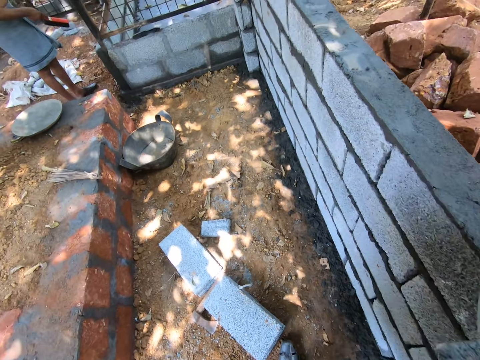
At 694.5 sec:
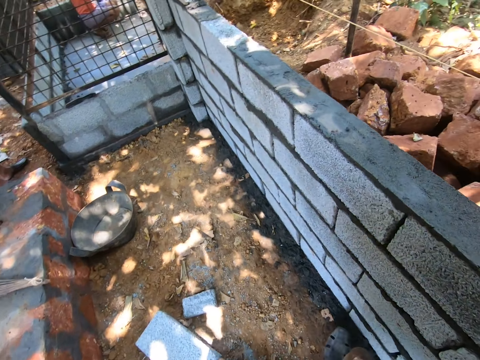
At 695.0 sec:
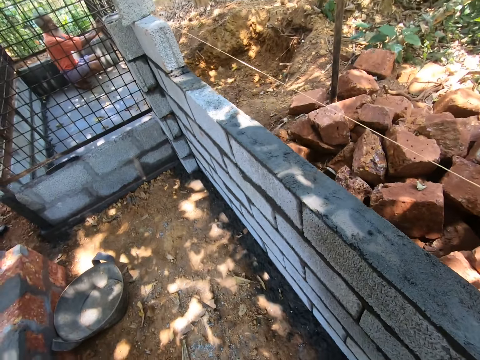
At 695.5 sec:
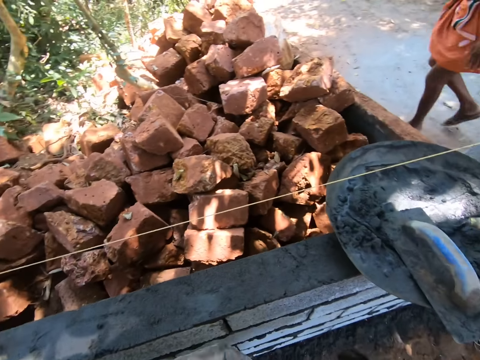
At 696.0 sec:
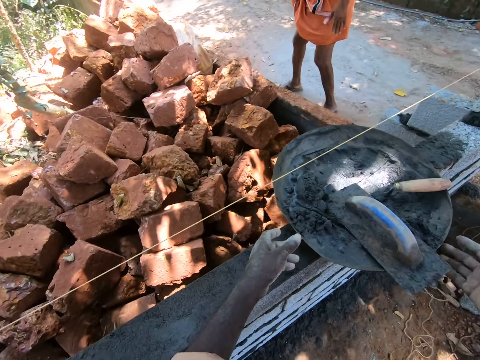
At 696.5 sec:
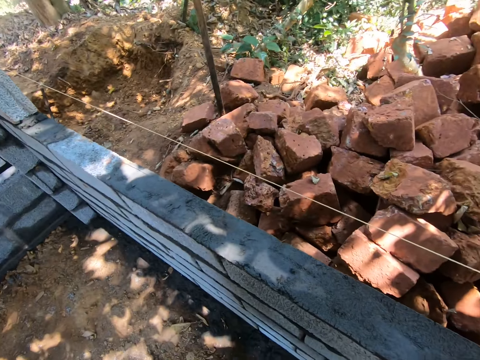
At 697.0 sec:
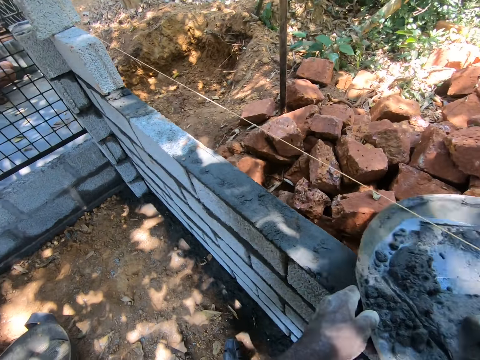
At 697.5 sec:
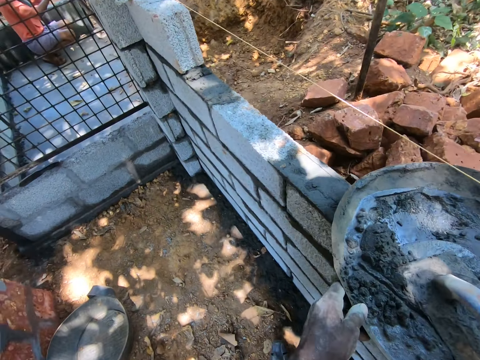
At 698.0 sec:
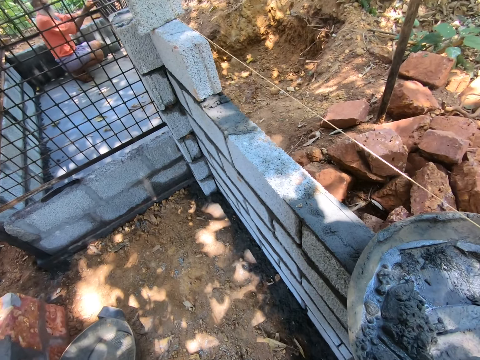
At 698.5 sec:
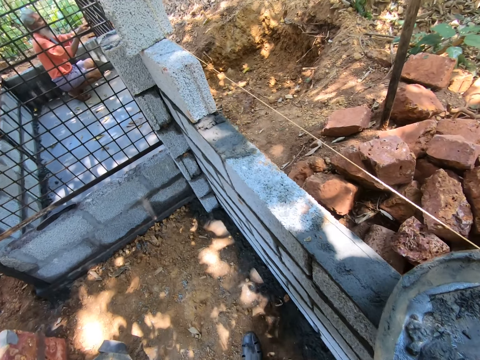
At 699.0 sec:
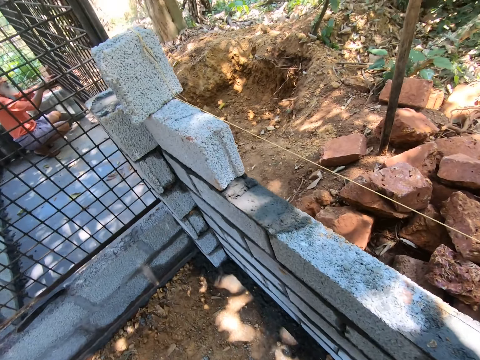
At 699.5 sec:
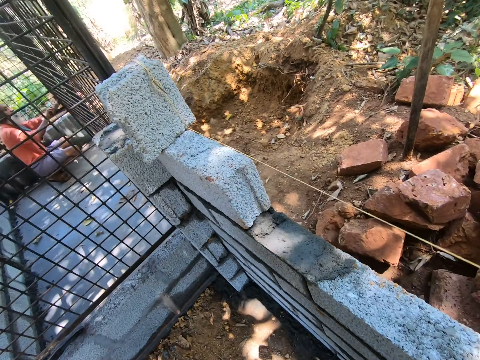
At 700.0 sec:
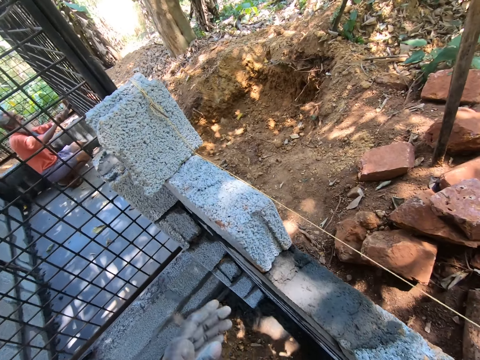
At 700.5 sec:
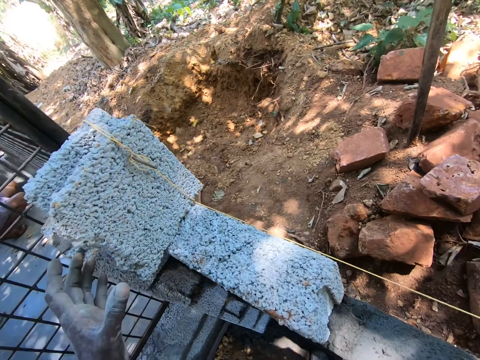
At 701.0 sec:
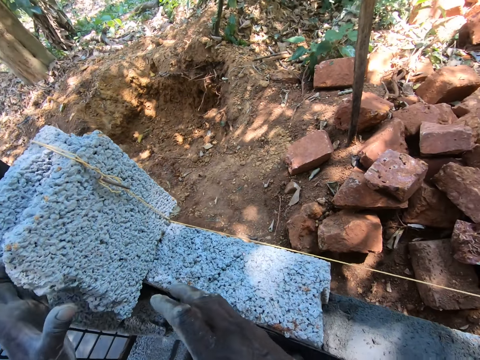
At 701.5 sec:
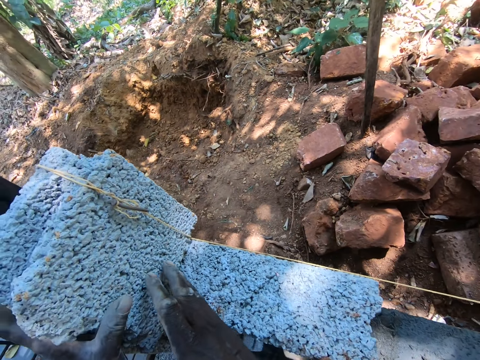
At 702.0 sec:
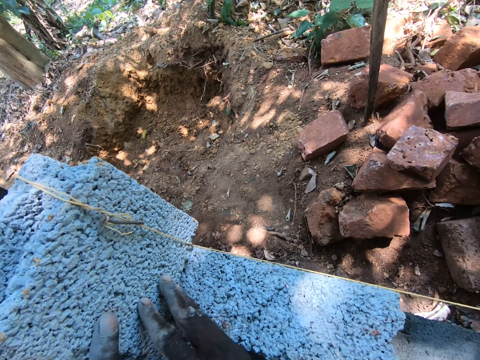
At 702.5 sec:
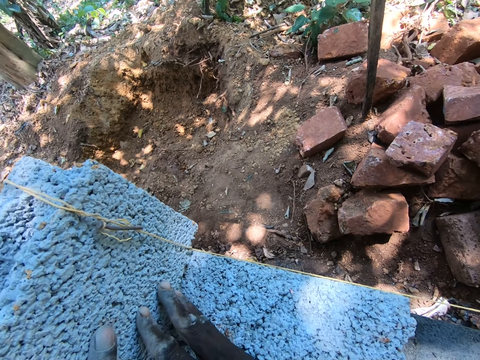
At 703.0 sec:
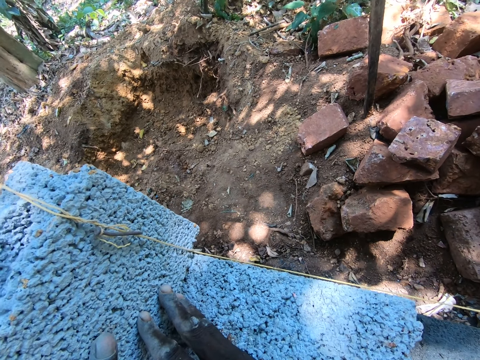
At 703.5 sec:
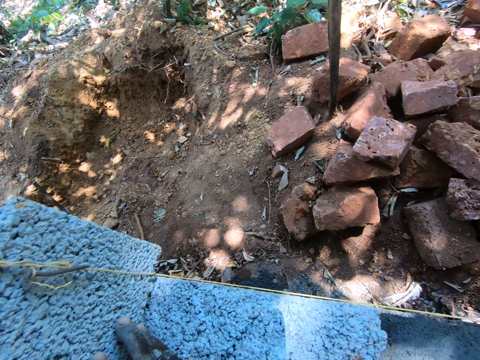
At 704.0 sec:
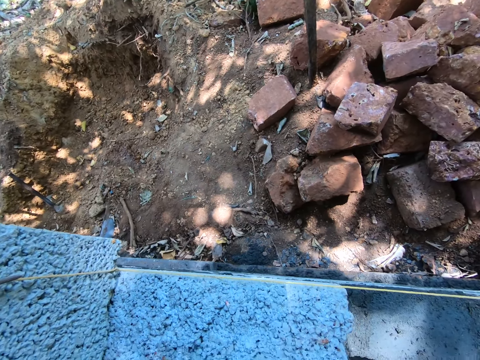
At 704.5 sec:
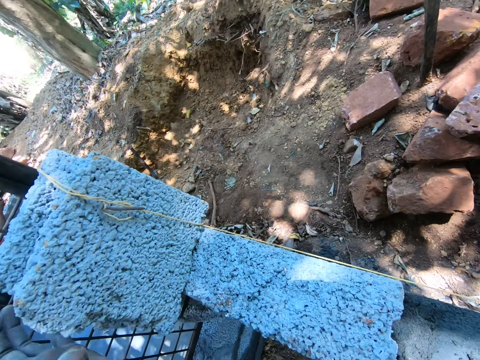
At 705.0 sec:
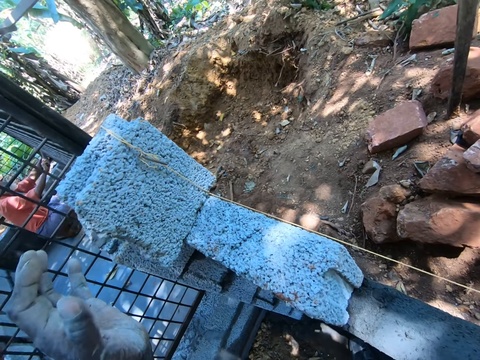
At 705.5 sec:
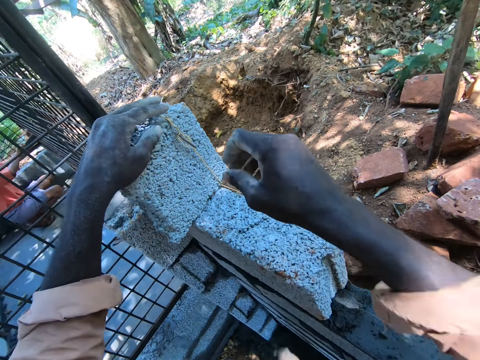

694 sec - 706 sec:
The camera wearer walks along the wall. They move the concrete mixing bowl aside. They pull the string. They adjust the concrete brick on the wall.

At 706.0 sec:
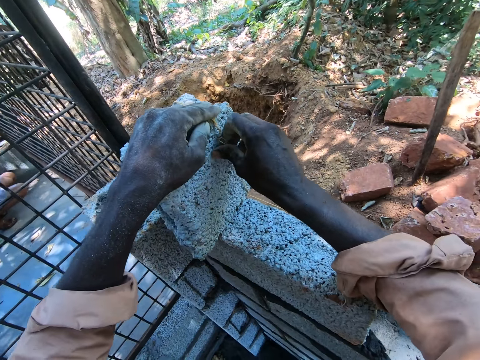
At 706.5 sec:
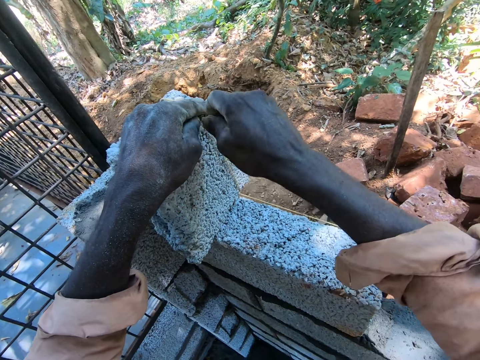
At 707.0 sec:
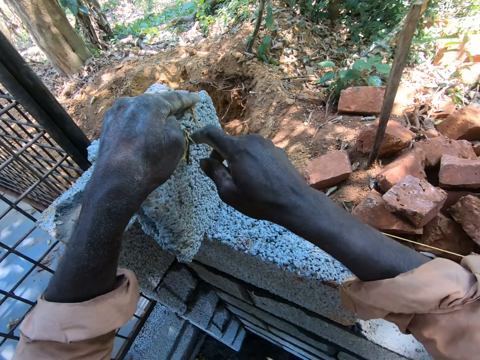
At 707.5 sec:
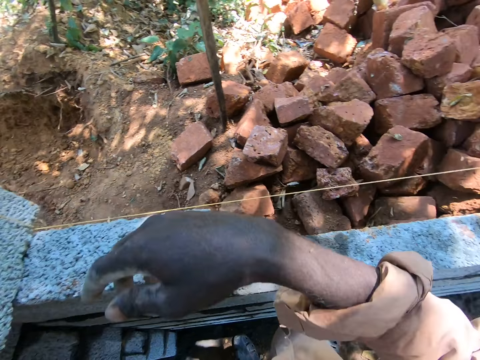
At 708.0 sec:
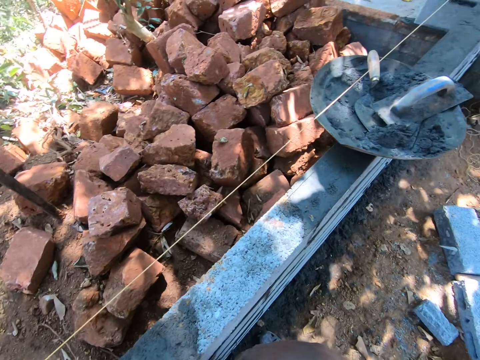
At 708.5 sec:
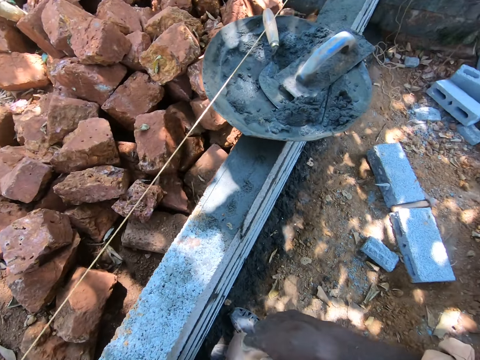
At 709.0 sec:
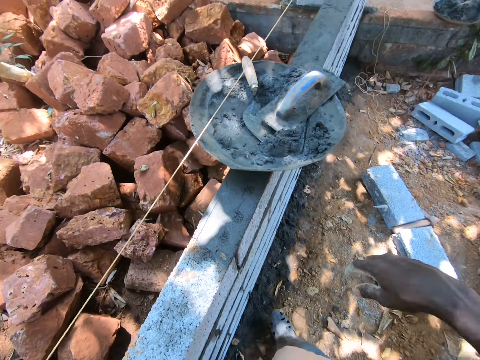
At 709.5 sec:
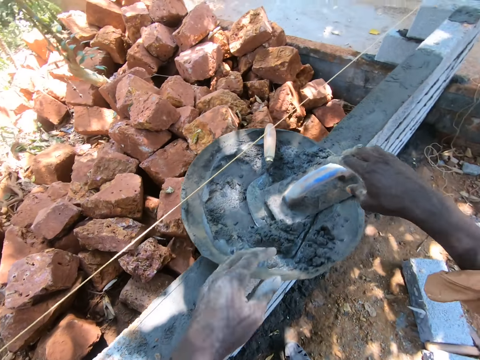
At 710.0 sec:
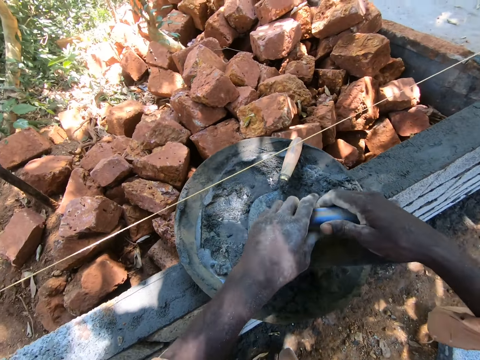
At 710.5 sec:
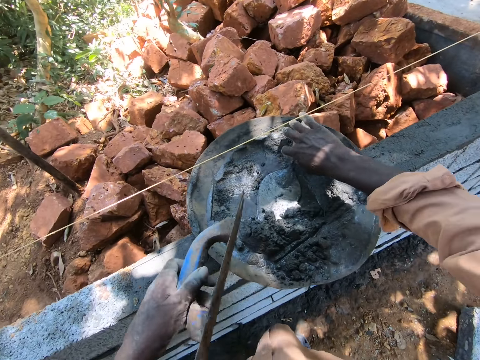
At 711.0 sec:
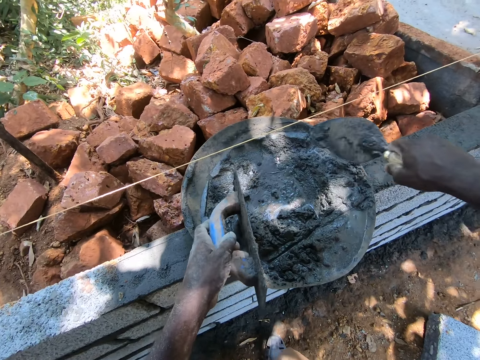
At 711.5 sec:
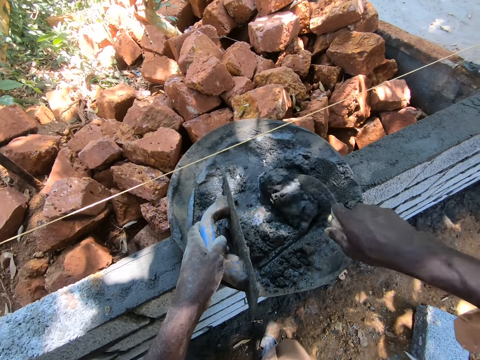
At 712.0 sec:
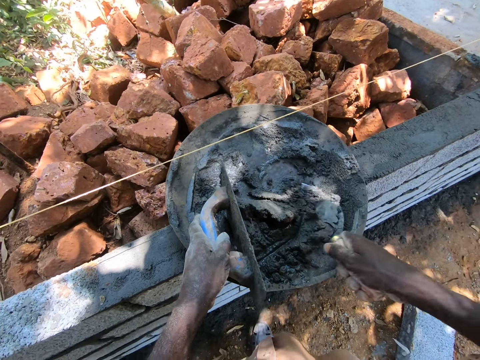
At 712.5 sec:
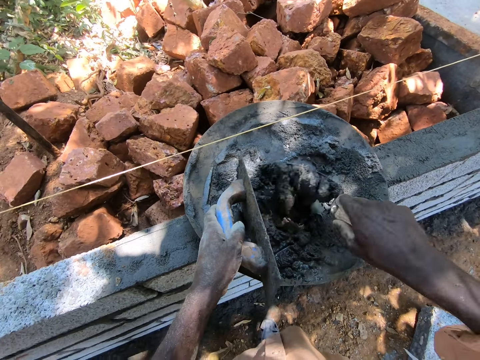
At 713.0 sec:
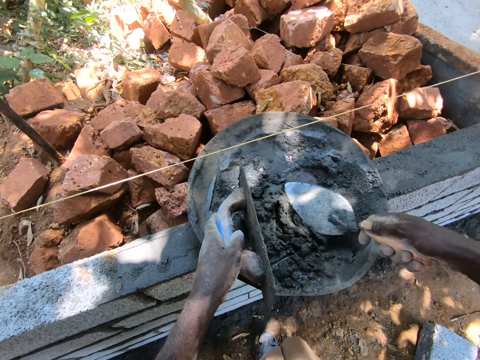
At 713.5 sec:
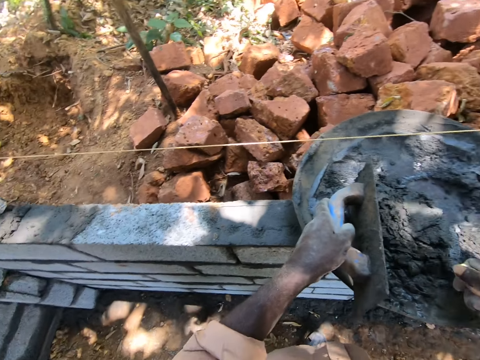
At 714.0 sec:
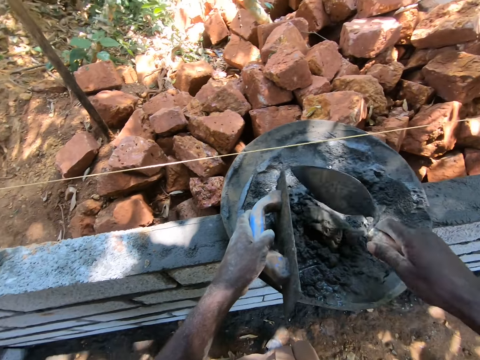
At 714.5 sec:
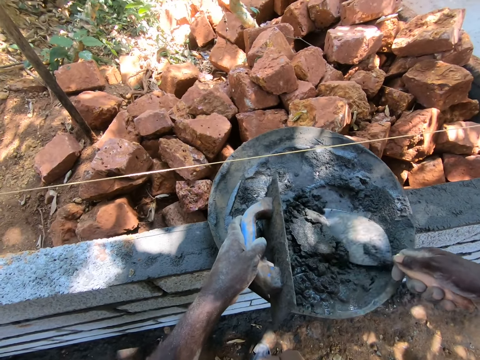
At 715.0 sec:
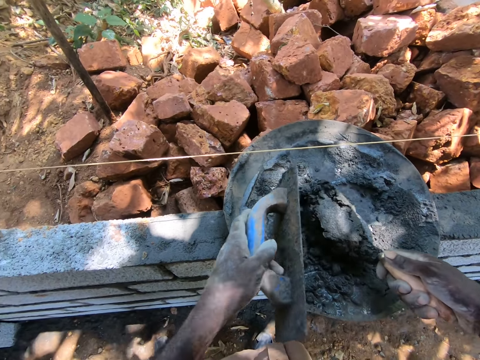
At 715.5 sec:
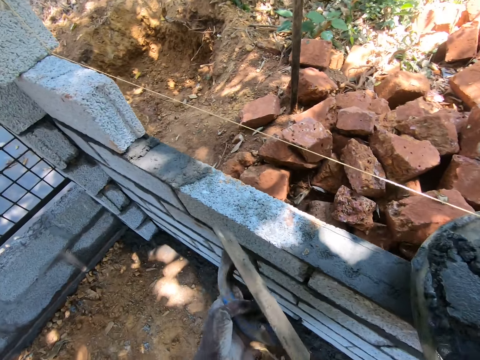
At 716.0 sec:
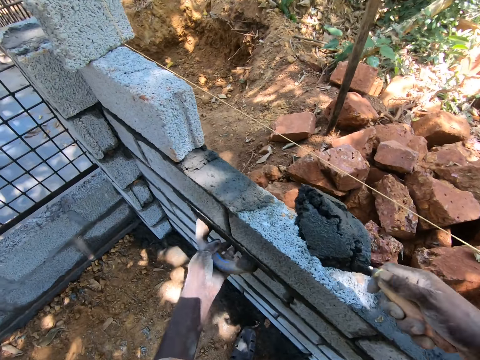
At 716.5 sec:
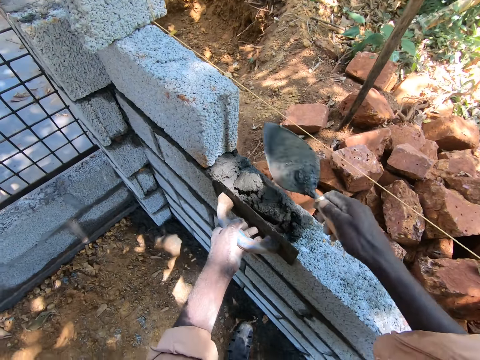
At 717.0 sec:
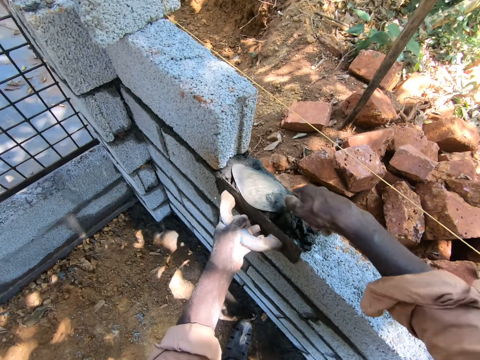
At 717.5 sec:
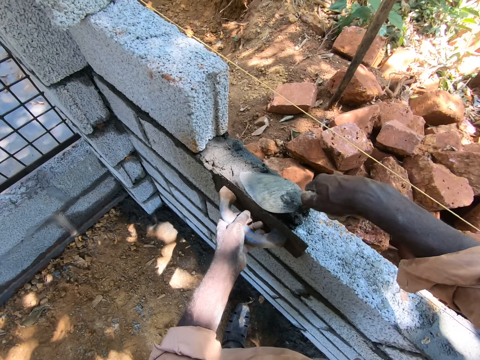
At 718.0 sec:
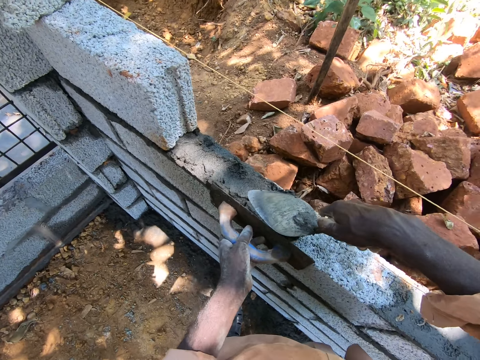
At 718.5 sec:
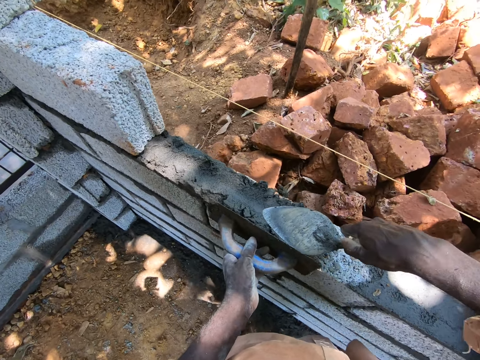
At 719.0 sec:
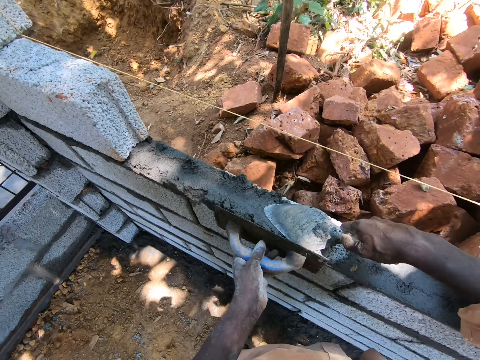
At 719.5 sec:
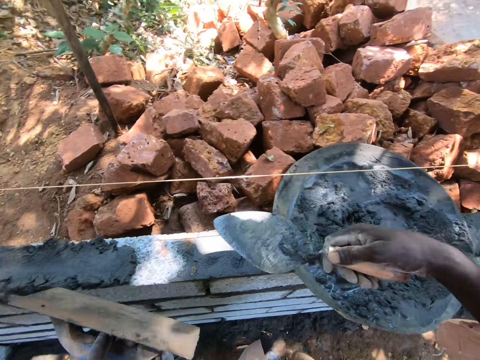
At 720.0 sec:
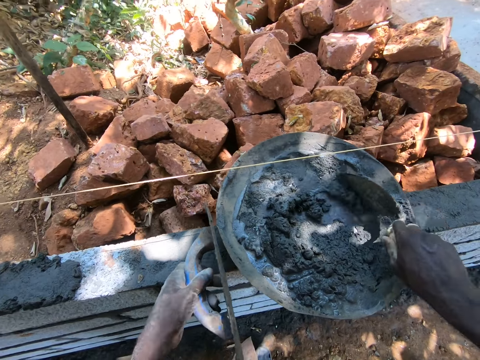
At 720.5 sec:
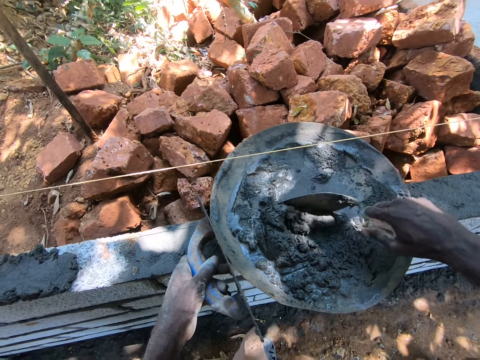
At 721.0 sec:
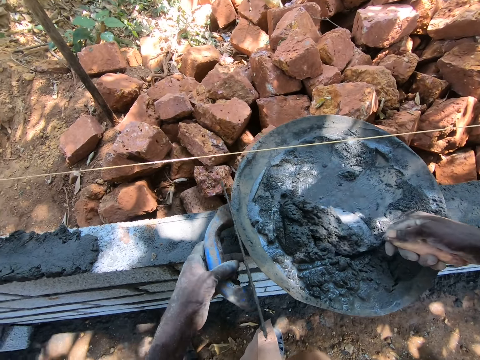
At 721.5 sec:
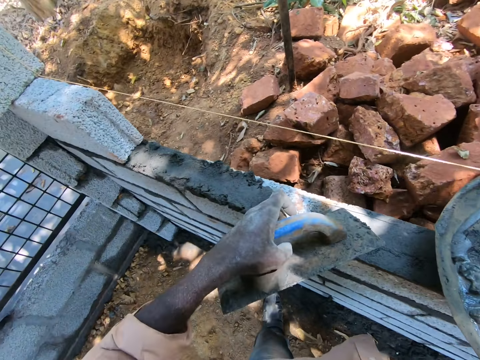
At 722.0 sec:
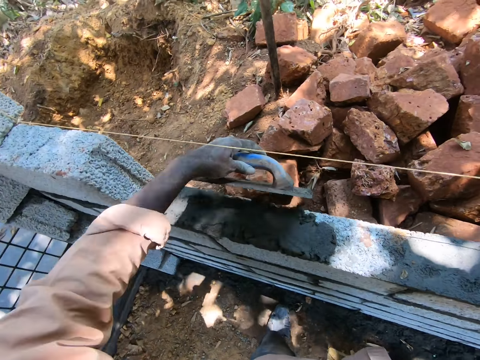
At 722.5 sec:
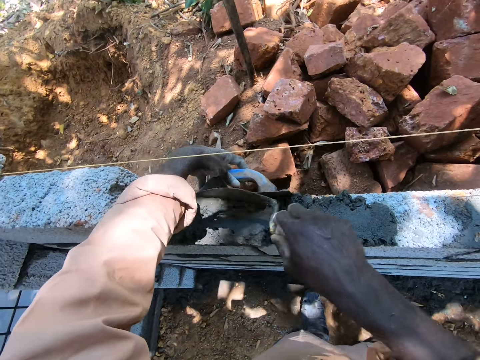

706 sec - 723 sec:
The camera wearer pulls the string. They move around. They pick a plasterboard. They pick a trowel. They pick a scrapper. They scoop cement with the scrapper. They mix concrete with the trowel. They pour the cement back in the basin. They scoop the cement with the scrapper. They pour the cement on the building stone and spread the cement on the building stone. They scoop the cement with the scrapper.
